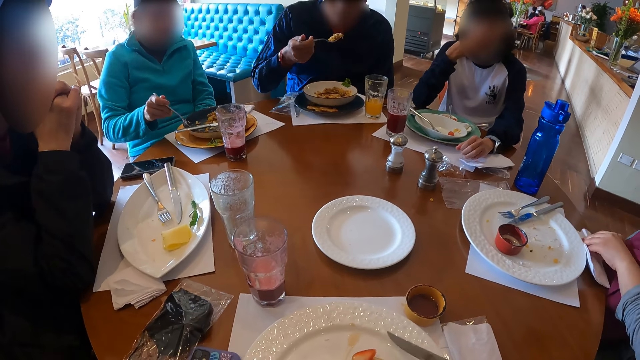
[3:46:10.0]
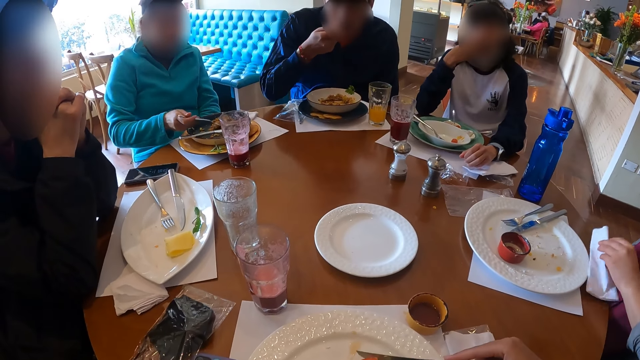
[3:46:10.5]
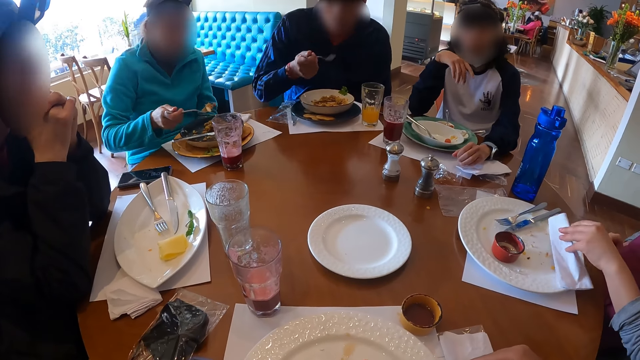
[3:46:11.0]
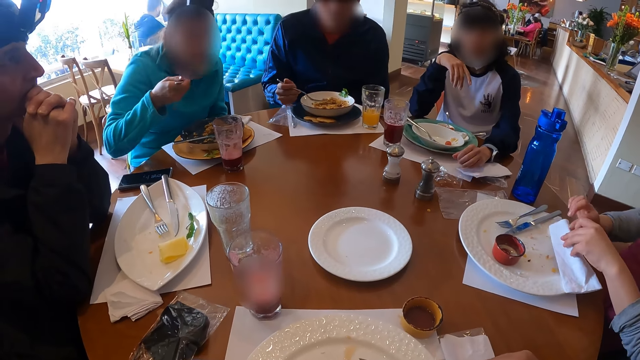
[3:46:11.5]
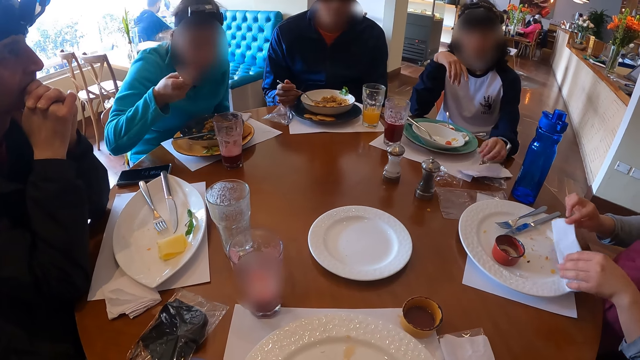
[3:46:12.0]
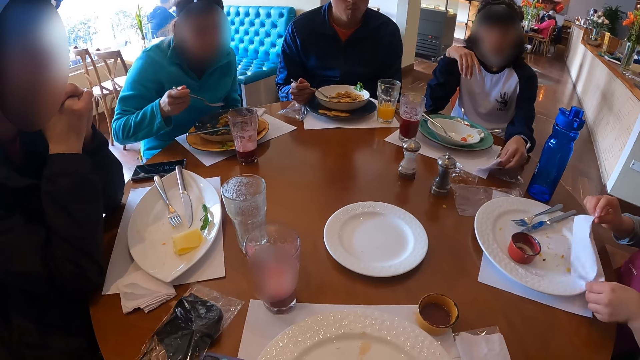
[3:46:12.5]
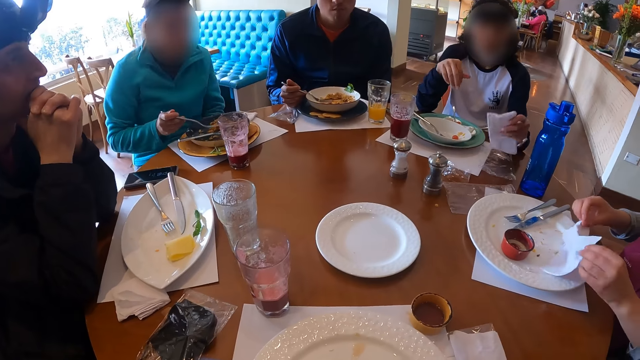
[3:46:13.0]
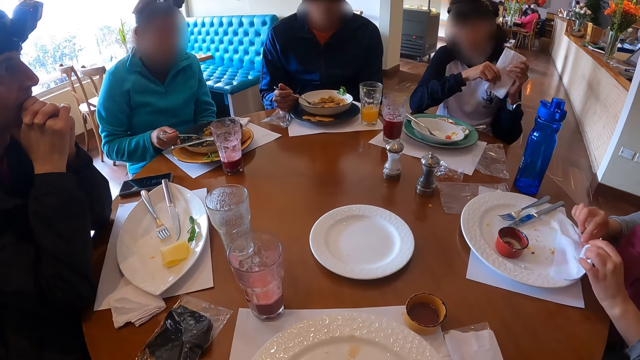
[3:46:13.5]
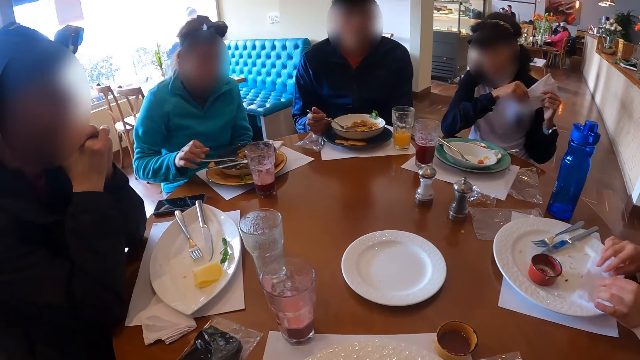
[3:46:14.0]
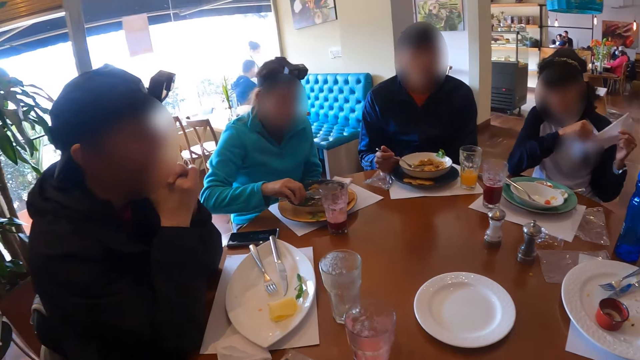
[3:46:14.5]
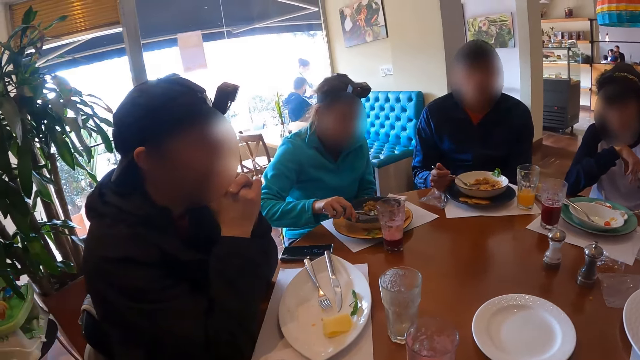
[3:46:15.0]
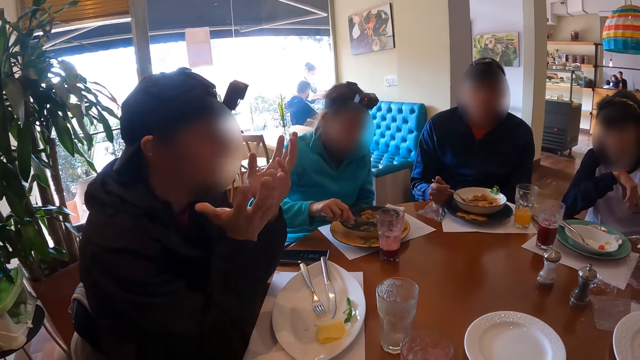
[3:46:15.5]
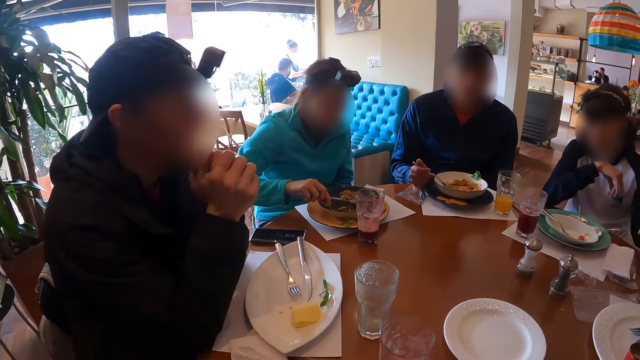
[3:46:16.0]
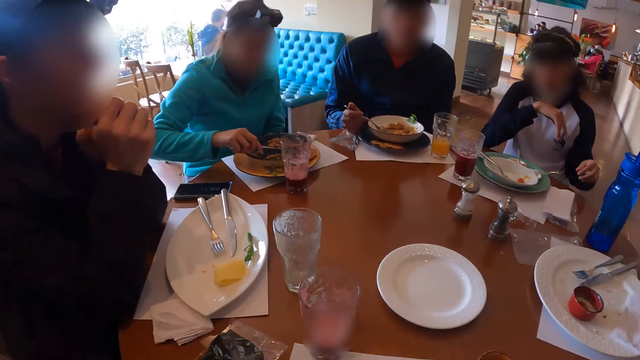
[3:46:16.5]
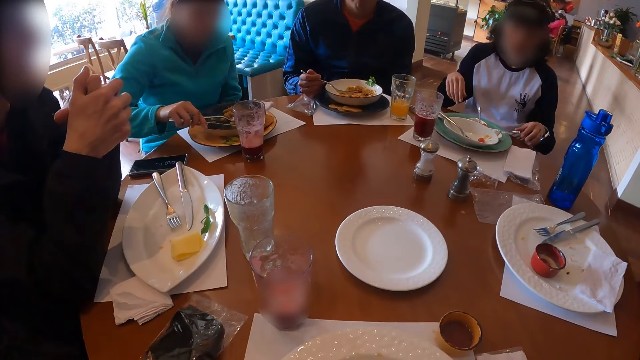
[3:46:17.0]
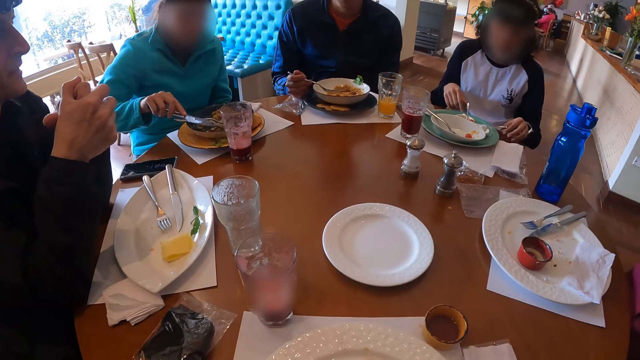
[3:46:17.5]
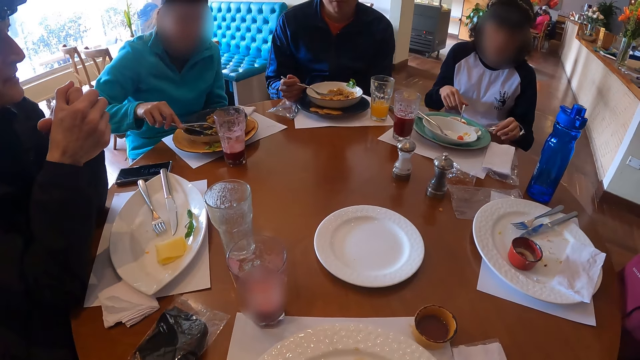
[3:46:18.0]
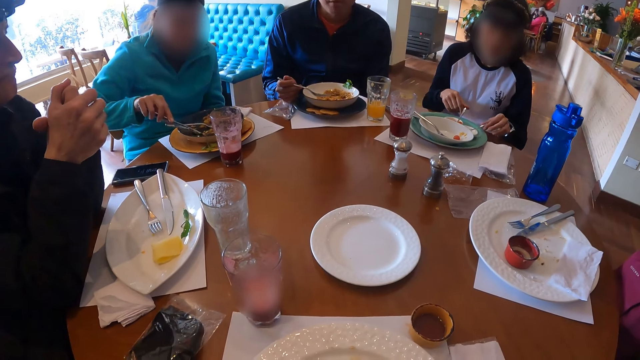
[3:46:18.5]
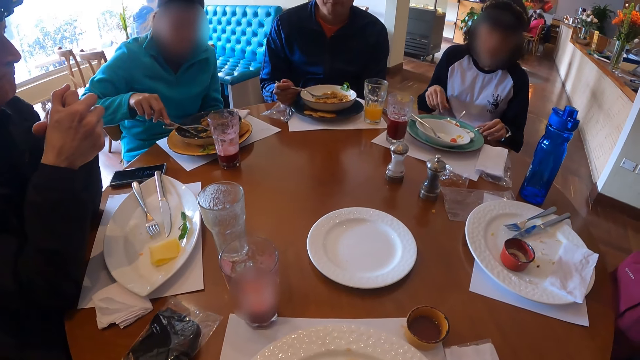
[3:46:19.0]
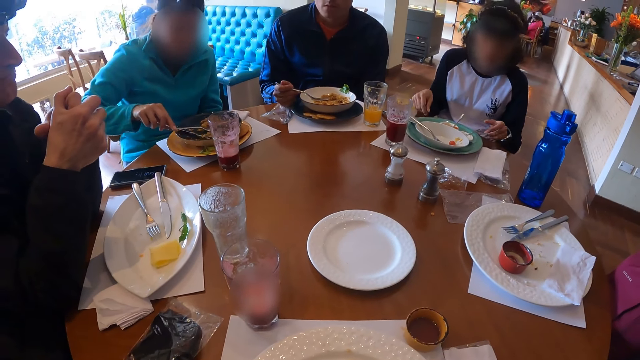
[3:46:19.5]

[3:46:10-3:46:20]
The woman cleans the table with the serviette in her left hand. Another woman eats the chip in her right hand. The camera wearer cuts a strawberry with a knife in her right hand. The man eats the porridge on the fork in his right hand. A third woman picks up a fork full of porridge with her right hand. The first woman dusts the serviette on the plate with her hands. The third woman eats the porridge on the fork in her right hand. The second woman picks up a serviette from the table with her left hand. The third woman places the fork on the plate with her right hand. The second woman wipes her right hand on the serviette in her left hand. The first woman places the serviette on the plate with her hands. The third woman picks up a knife on the plate with her right hand. The third woman moves porridge in the plate with the knife in her right hand. Another man gesticulates with both hands. The second woman places the serviette on the table with her left hand. The other man interacts with a group of people. The second woman moves the spoon on the plate with her left hand. The second woman moves the spoon on the plate with her right hand.

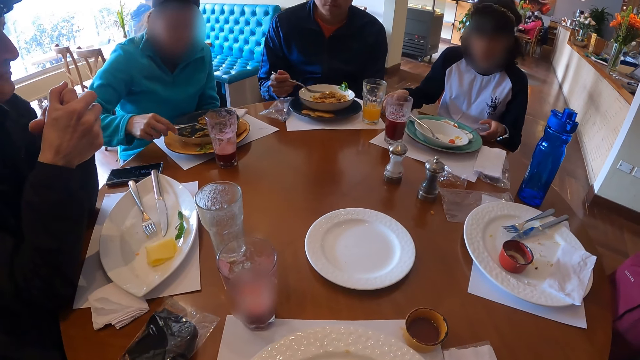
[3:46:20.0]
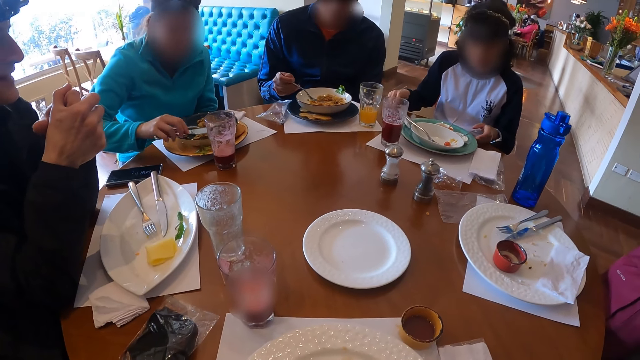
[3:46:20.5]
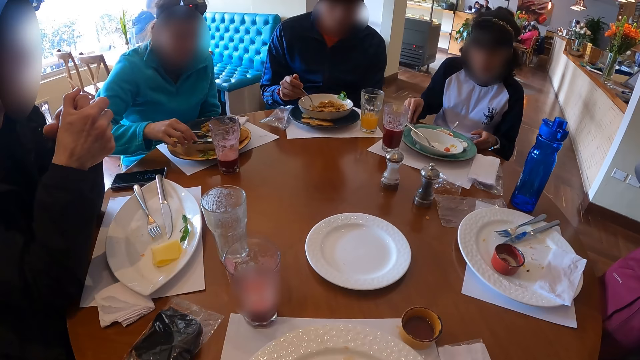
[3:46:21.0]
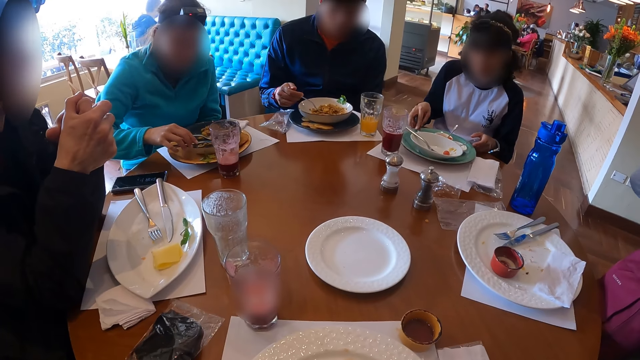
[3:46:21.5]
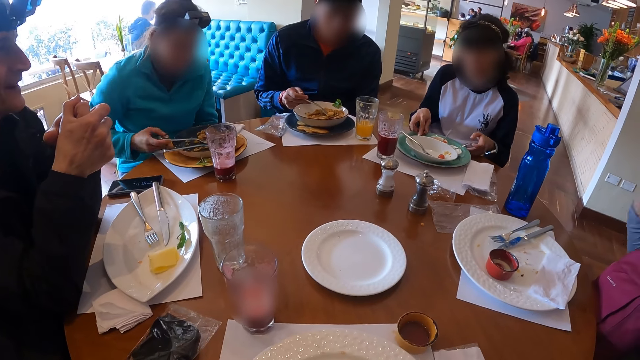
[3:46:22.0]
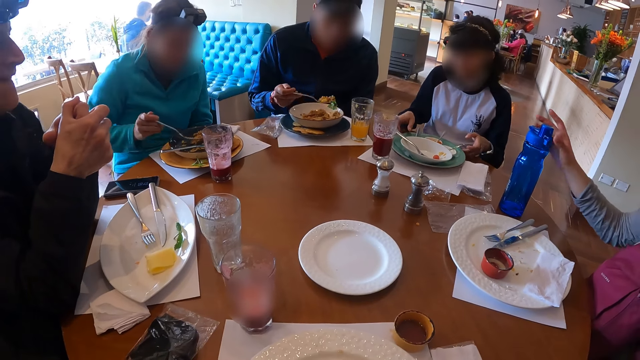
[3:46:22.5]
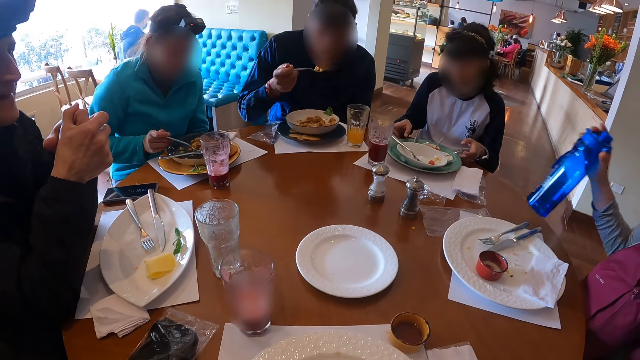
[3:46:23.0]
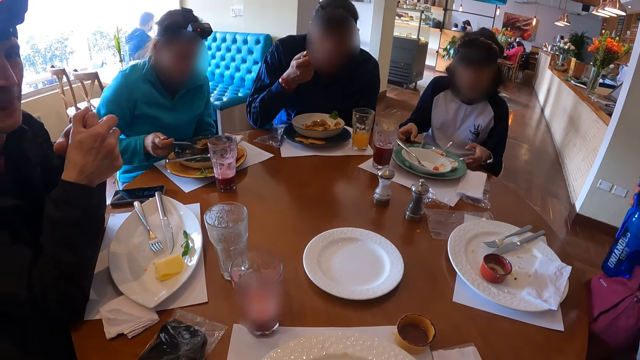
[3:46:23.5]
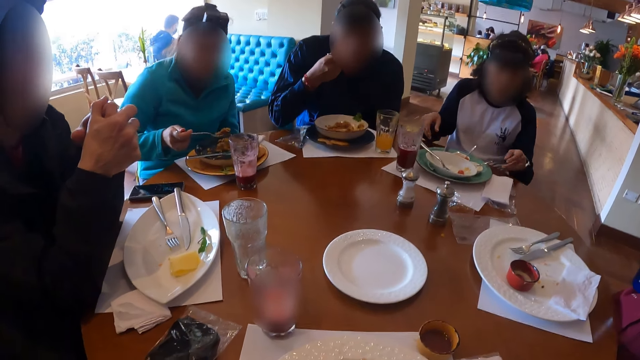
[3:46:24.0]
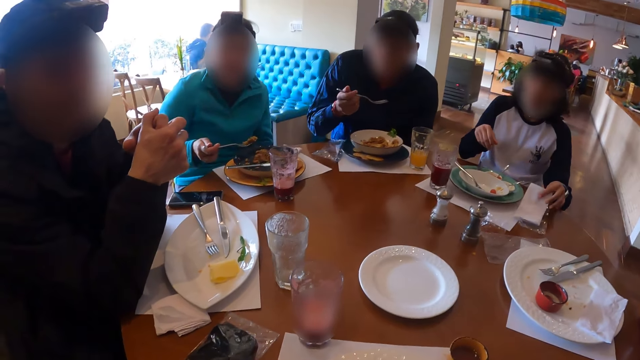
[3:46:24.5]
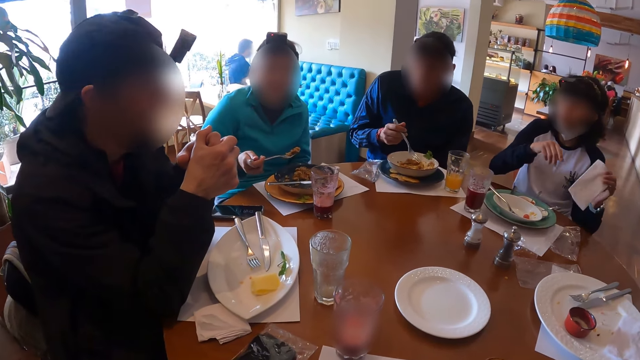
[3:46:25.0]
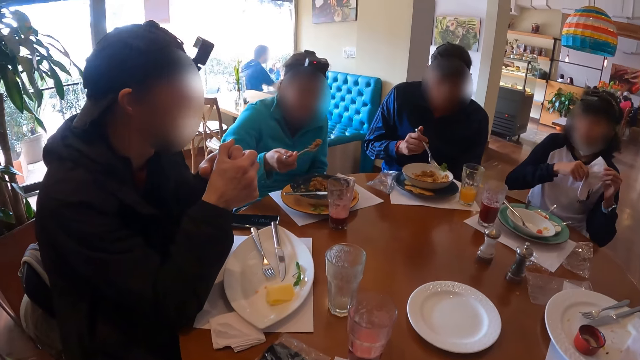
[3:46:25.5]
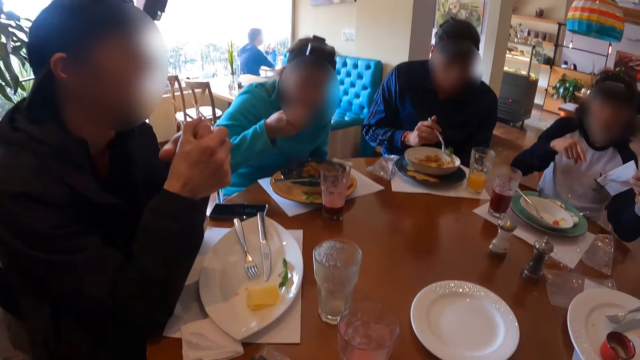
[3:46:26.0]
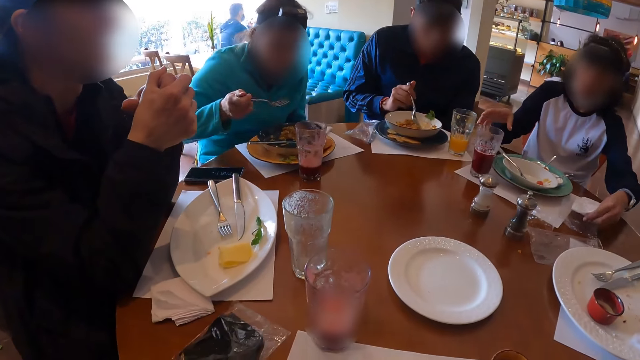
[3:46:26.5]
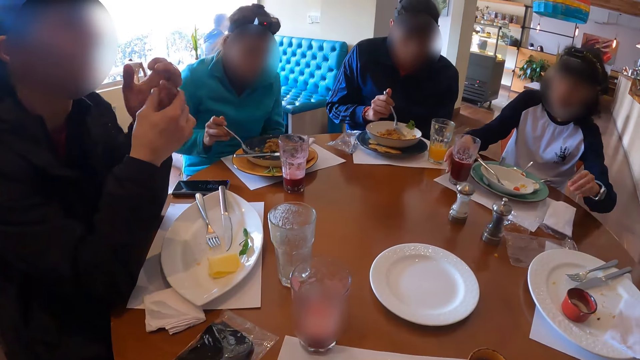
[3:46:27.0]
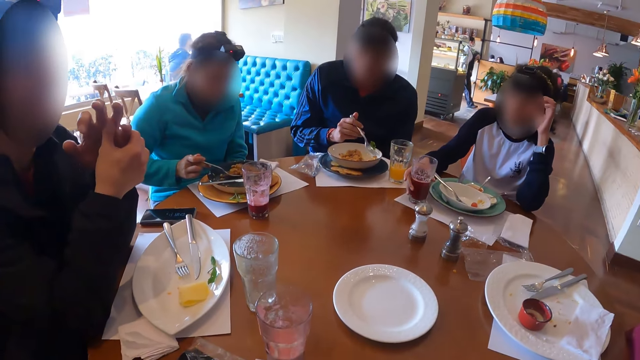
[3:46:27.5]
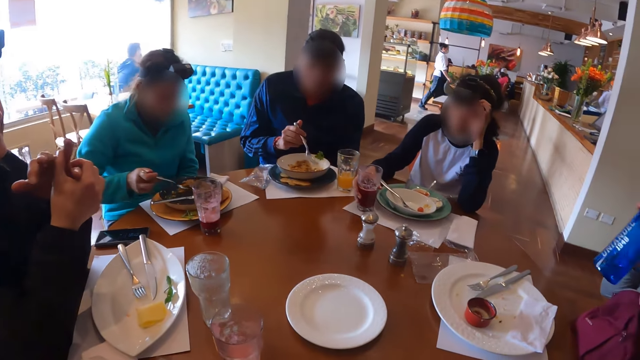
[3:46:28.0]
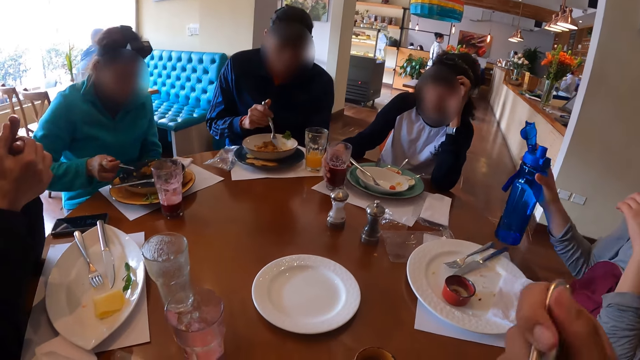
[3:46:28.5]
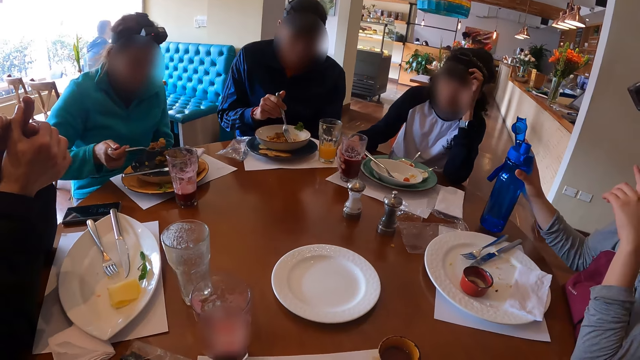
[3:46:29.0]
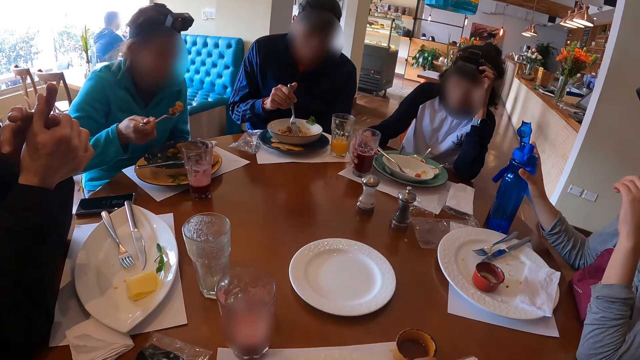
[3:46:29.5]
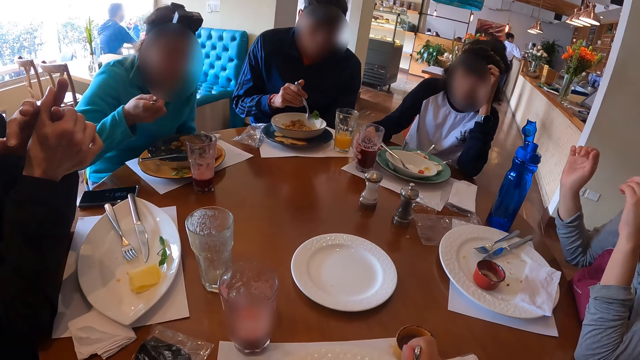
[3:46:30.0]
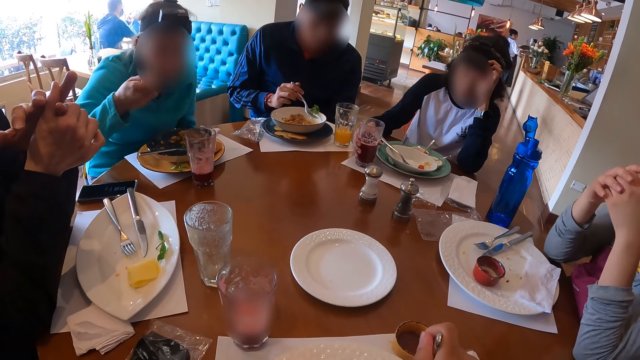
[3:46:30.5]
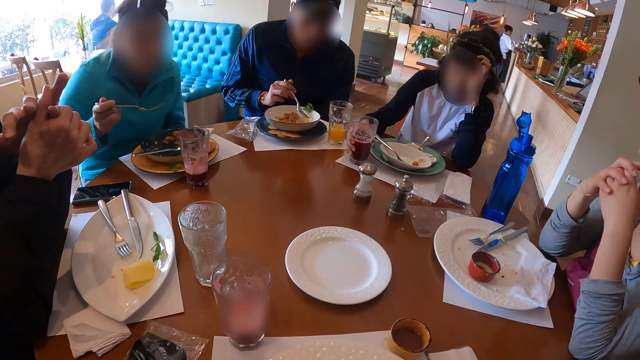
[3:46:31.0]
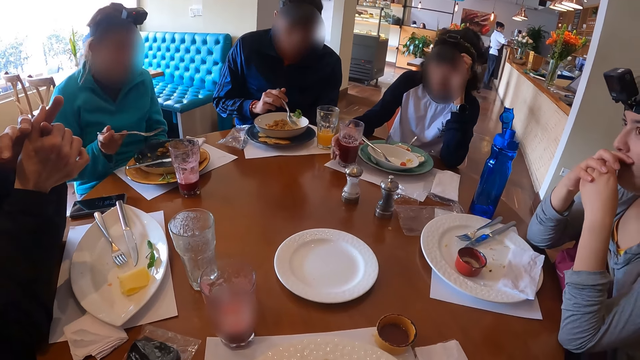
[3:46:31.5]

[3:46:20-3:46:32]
The woman places the knife on the plate with her right hand. Another woman moves a knife on a plate with her right hand. The man picks up a fork full of porridge with his right hand. The first woman picks up the fork from the plate with her right hand. A third woman picks up a water bottle from the table with her right hand. The second woman moves a plate on the table with her hands. The man eats the porridge on the fork in his right hand. The first woman picks up a fork full of porridge with her right hand. The second woman picks up the serviette from the table with her left hand. The second woman wipes her right hand on the serviette in her left hand. The first woman eats the porridge on the fork in her right hand. The man moves porridge in the plate with the fork in his right hand. The second woman places the serviette on the table with her left hand and places her right hand on a cup of juice on the table. Another man touches his left hand with his right hand. The second woman touches her face with her left hand. The first woman picks up a fork full of porridge with her right hand. The third woman places her left hand on her mouth. The camera wearer eats a waffle with a fork in her right hand. The third woman places the water bottle on the table with her right hand. The first woman eats the porridge on the fork in her right hand. The camera wearer picks up the waffle from the plate with the fork in her right hand. The third woman places her right hand over her mouth.
